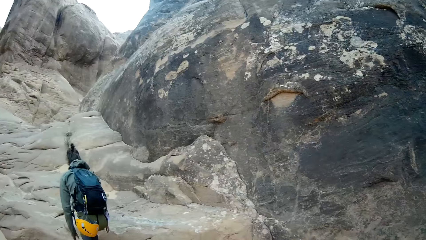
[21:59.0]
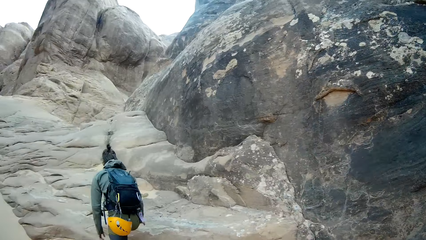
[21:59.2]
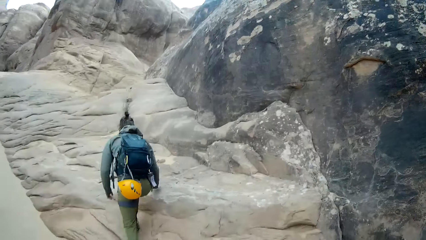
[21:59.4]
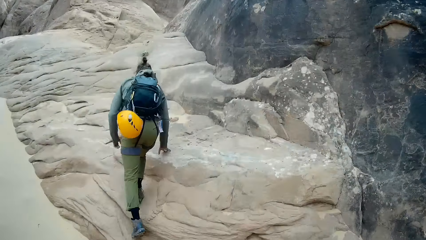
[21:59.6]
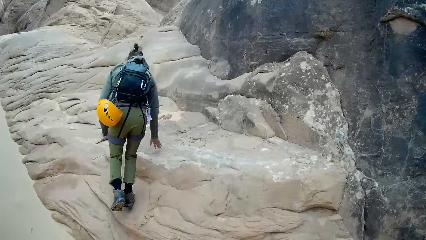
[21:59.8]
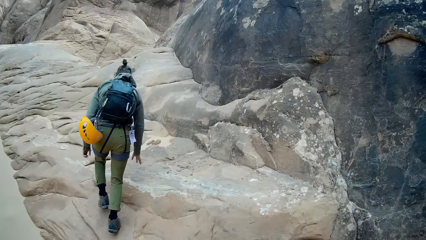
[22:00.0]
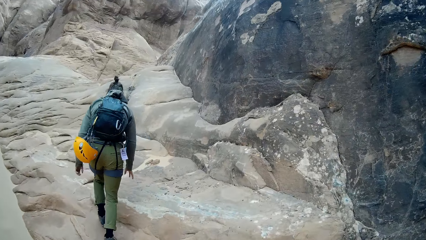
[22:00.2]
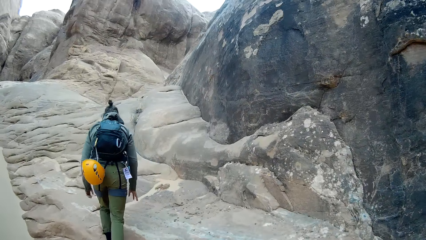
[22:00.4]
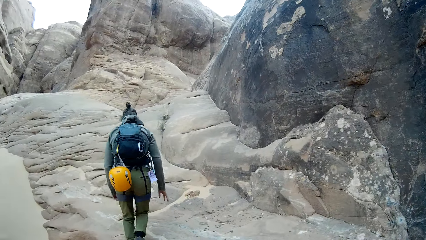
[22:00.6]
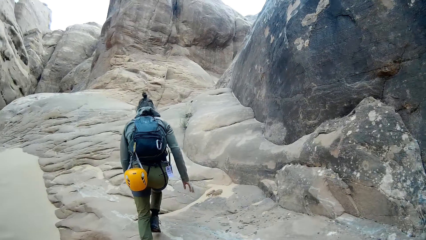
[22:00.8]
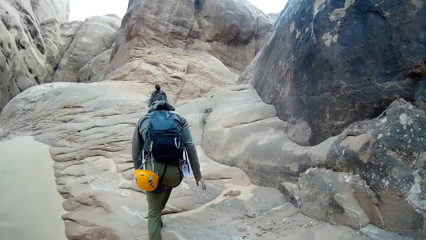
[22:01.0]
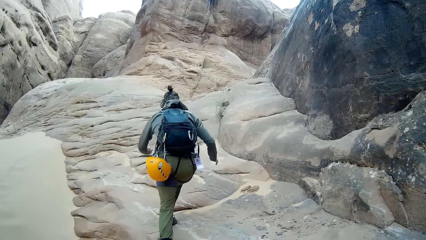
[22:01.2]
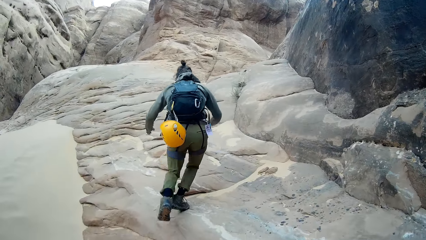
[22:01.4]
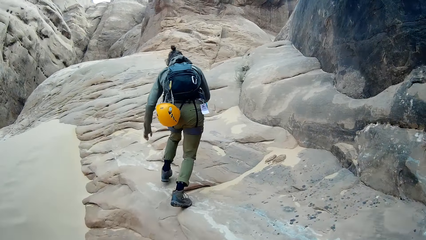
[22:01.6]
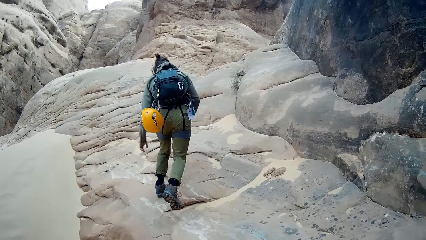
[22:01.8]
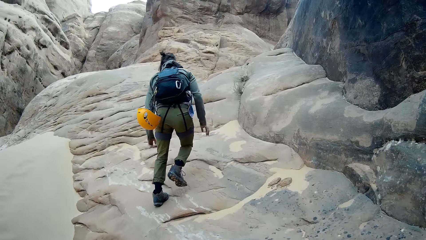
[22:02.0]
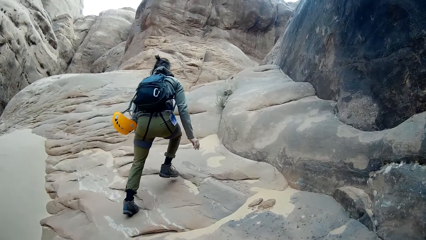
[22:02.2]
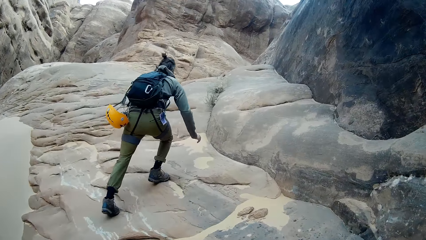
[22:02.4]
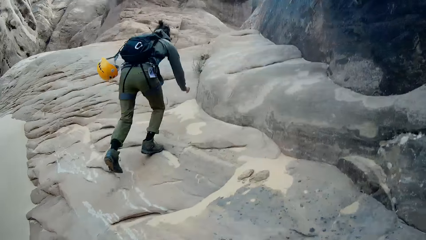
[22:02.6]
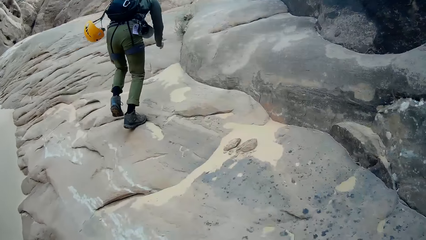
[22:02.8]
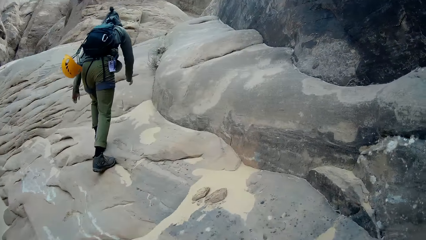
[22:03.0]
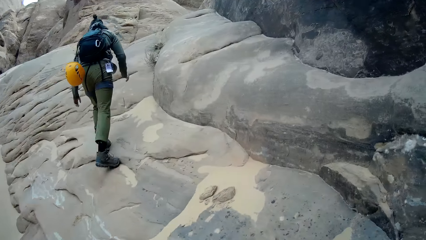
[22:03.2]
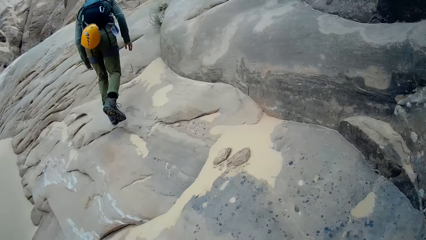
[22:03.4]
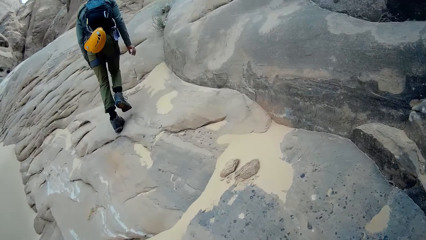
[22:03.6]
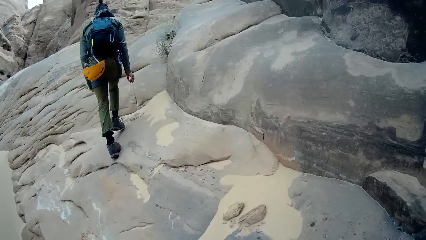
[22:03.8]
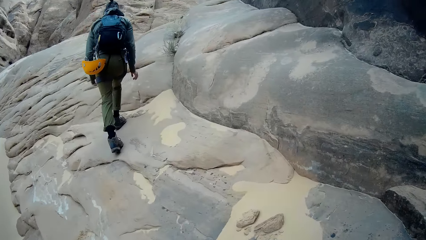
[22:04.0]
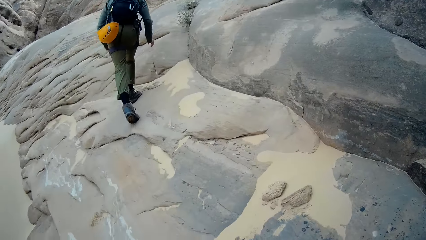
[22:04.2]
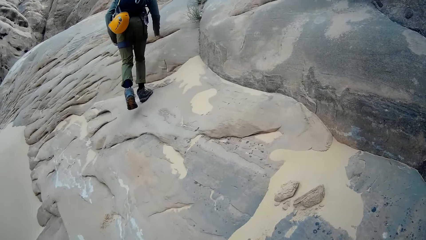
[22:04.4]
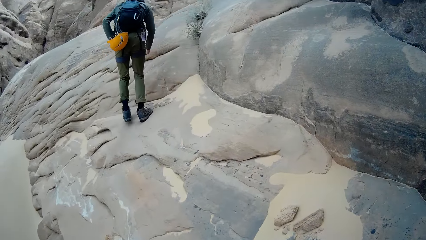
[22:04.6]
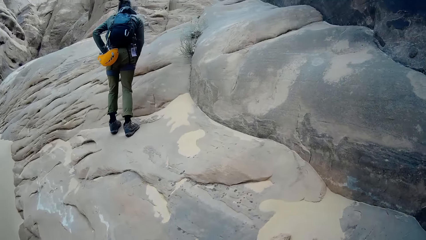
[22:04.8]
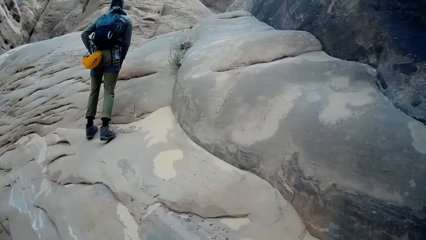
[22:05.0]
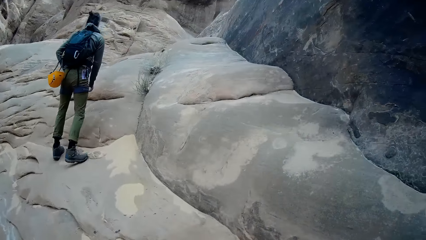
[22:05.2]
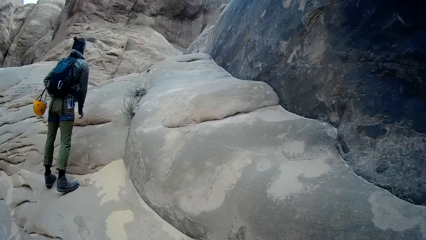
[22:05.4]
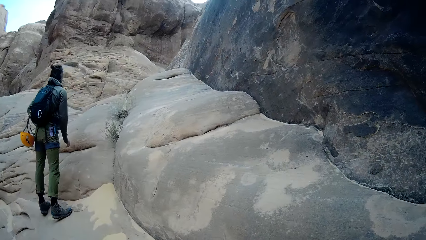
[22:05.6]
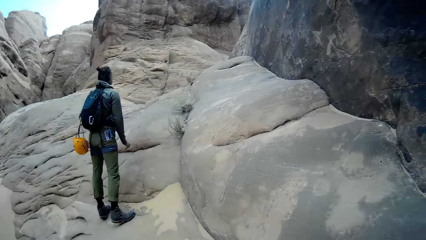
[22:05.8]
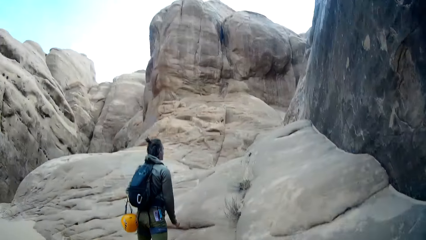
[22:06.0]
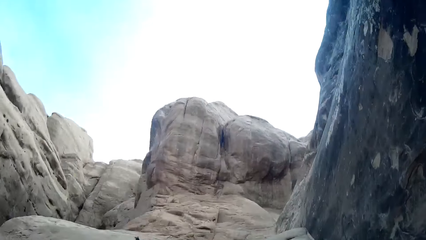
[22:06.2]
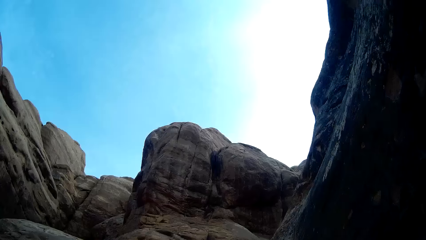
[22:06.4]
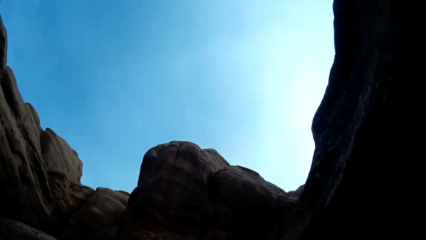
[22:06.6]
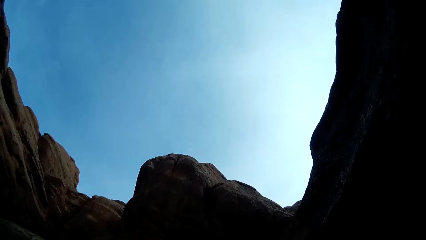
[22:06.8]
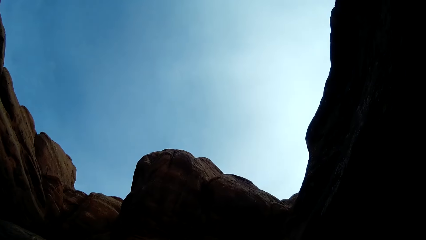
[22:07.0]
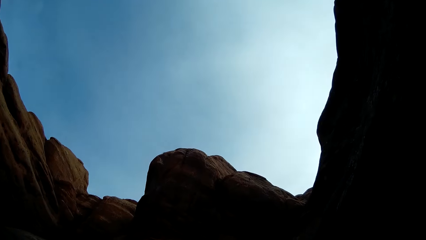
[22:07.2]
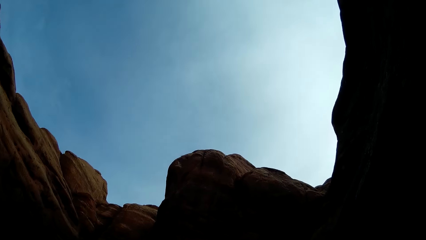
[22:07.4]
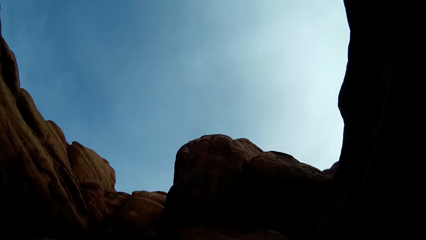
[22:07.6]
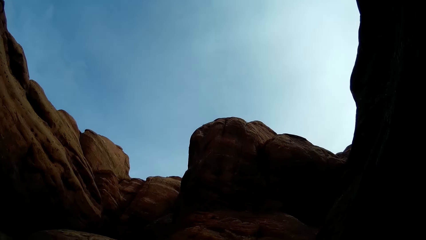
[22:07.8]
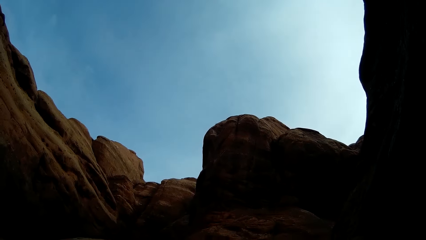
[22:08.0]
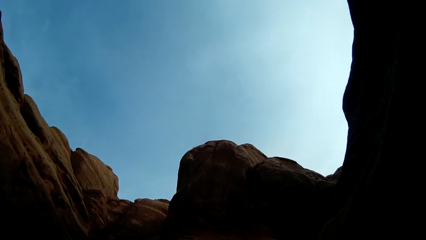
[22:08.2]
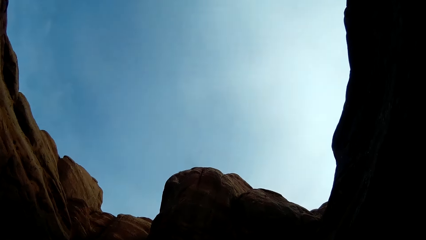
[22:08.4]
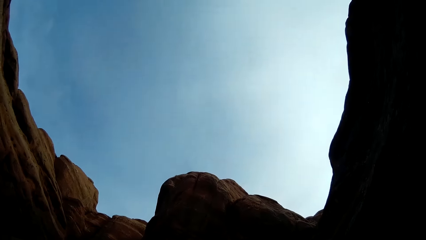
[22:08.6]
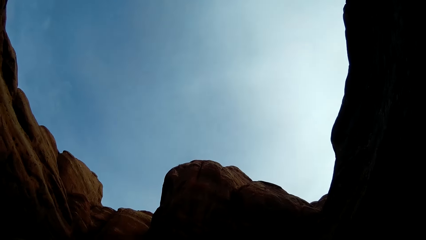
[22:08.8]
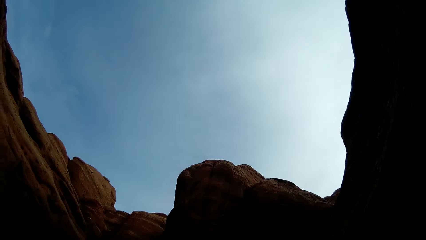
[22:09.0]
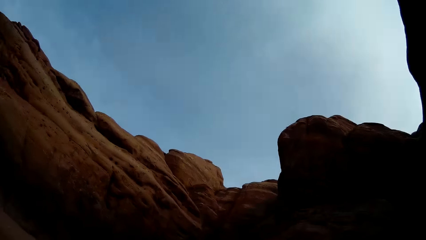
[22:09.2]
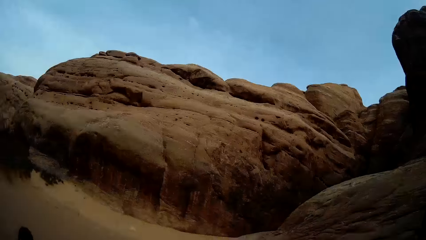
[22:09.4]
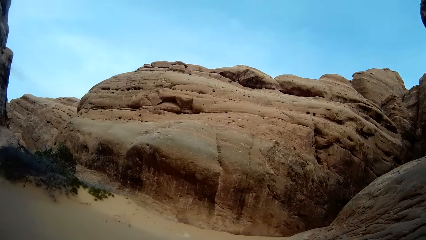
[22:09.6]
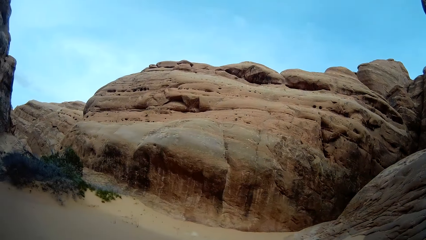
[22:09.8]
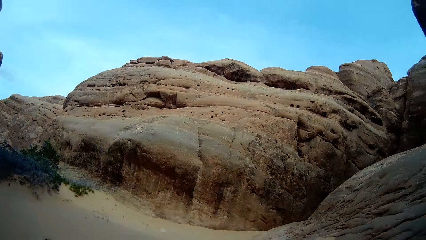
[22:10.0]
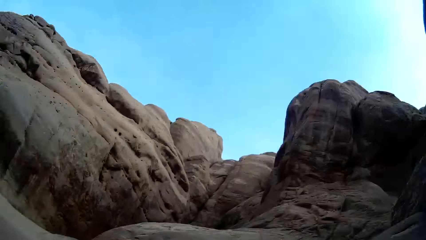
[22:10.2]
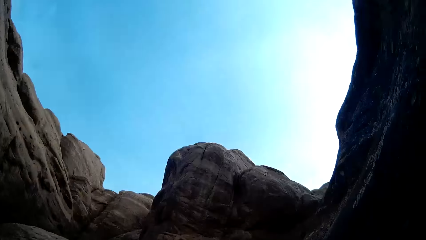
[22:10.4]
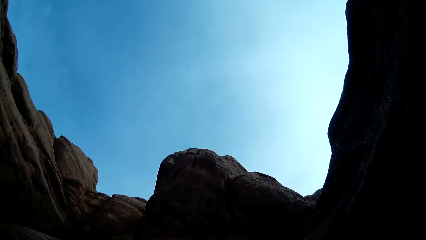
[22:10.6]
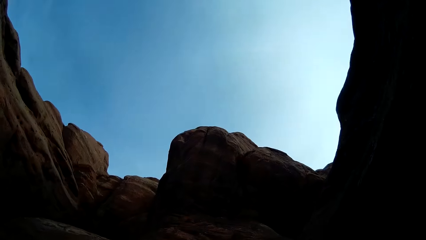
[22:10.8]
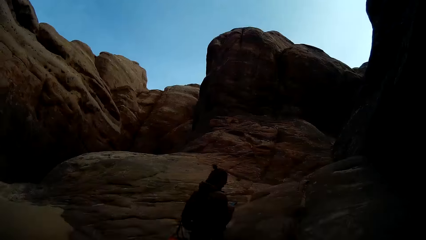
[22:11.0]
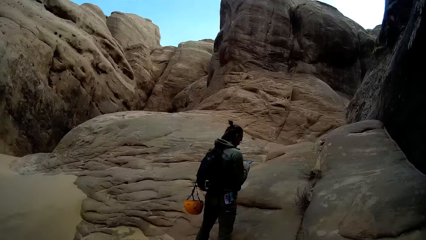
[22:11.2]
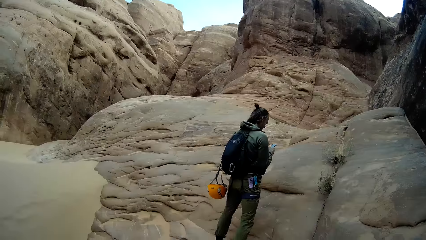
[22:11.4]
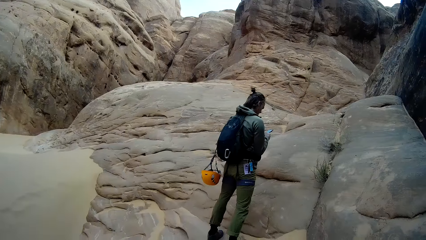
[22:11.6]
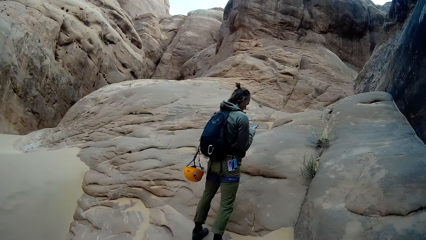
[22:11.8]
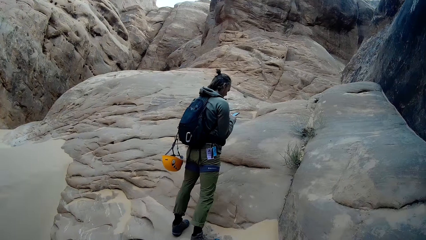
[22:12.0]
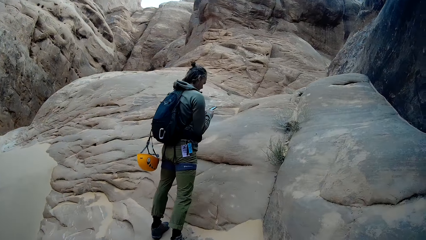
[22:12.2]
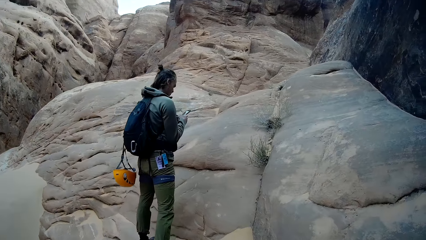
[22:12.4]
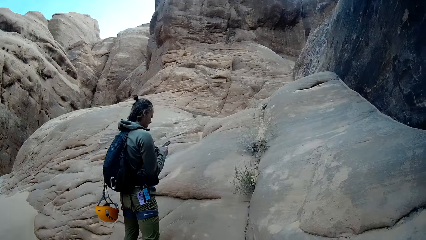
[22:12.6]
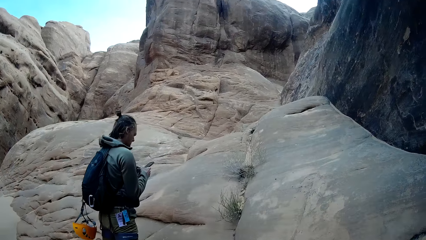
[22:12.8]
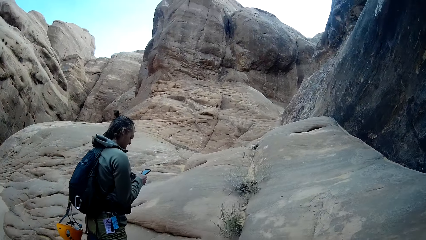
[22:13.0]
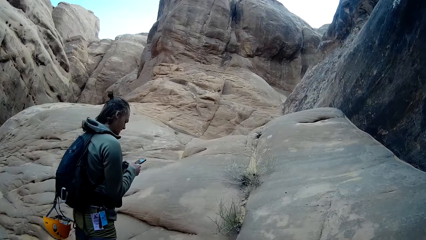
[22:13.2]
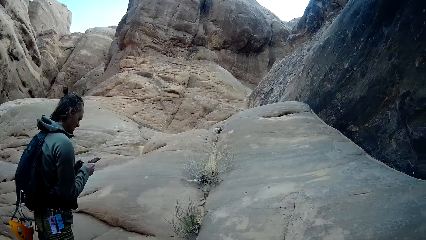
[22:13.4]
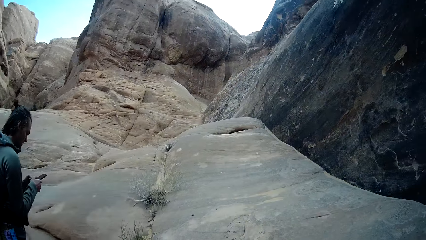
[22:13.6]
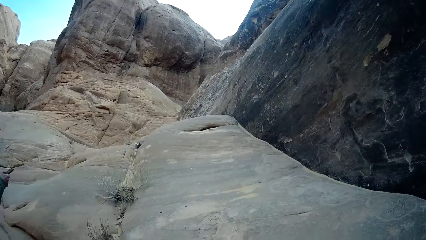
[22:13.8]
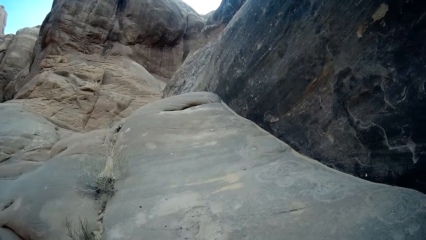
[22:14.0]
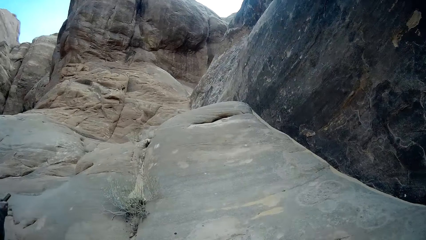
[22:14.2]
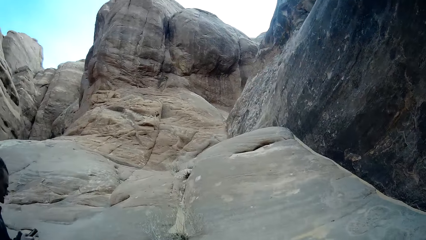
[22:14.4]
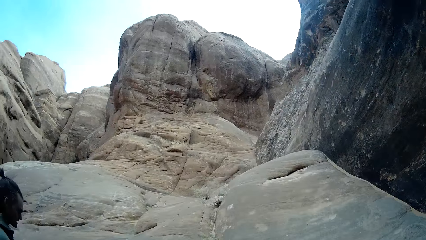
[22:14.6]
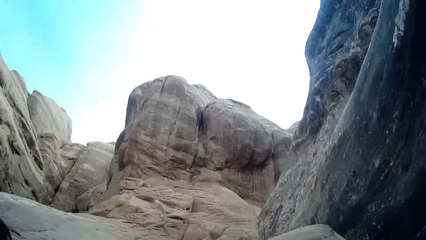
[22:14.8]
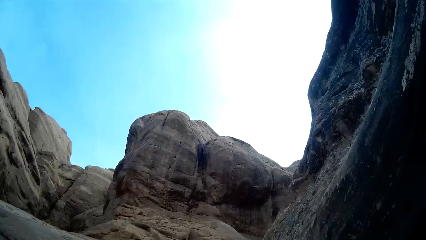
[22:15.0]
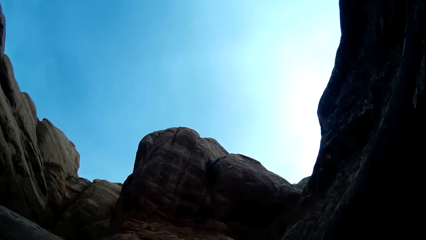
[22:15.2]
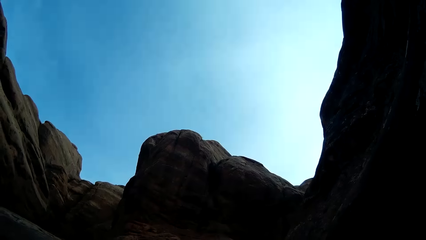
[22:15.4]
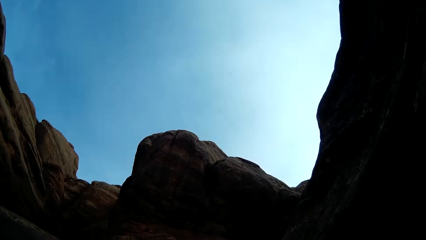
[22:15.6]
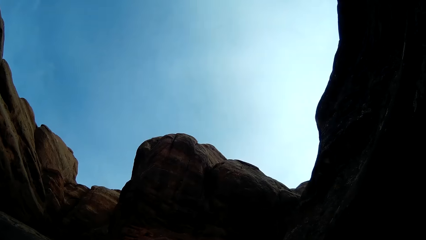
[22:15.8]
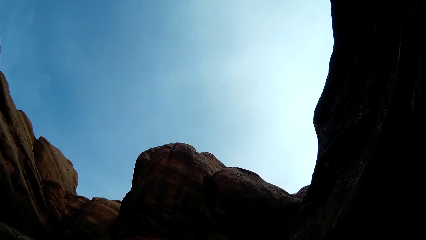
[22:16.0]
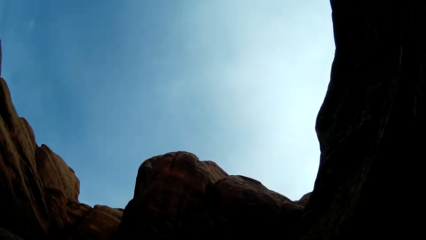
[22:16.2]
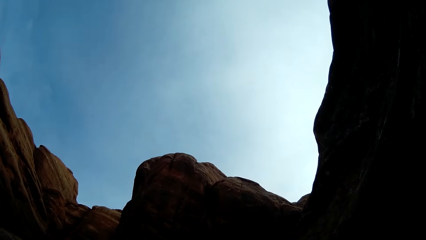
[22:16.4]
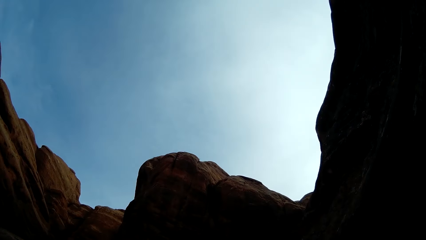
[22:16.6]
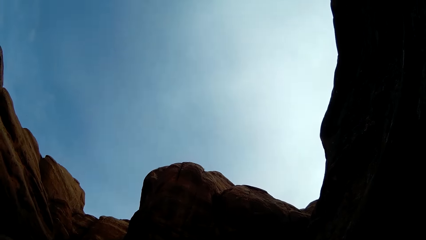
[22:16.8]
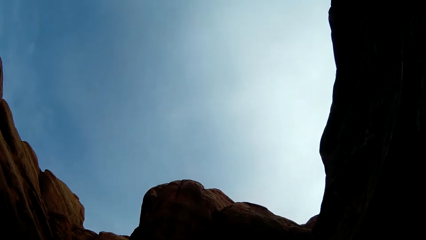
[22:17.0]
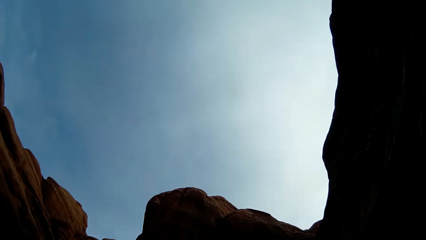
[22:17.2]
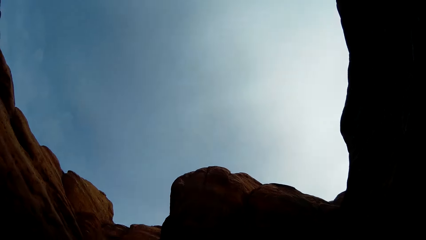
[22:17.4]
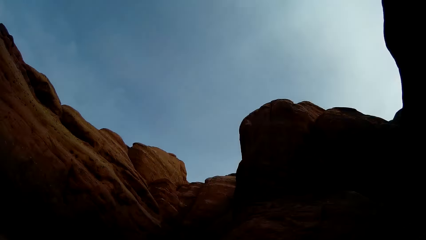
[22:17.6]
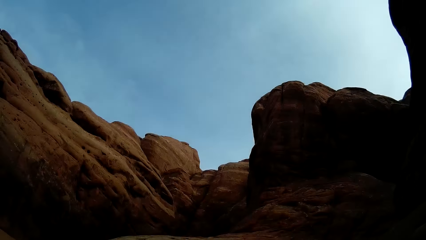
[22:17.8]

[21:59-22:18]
A person climbs up the mountains. The person dips his left hand into his pocket. The camera wearer looks up the mountain. The person operates a phone. The camera wearer looks up the mountains.
